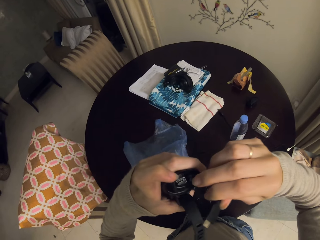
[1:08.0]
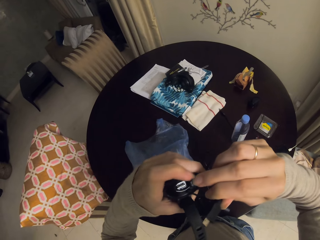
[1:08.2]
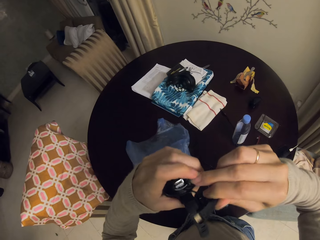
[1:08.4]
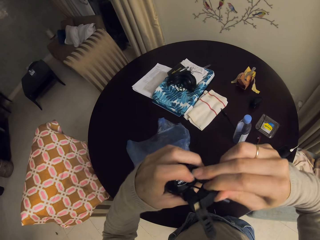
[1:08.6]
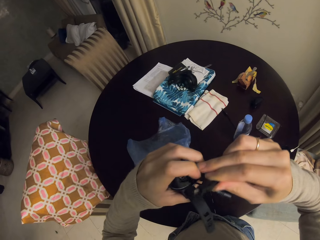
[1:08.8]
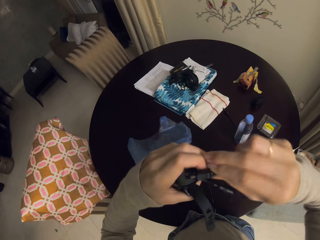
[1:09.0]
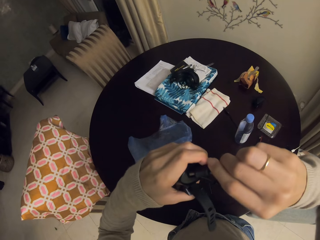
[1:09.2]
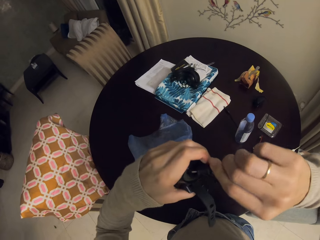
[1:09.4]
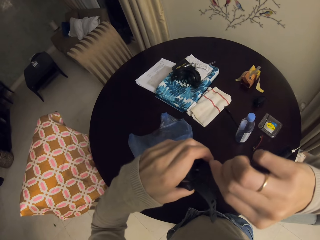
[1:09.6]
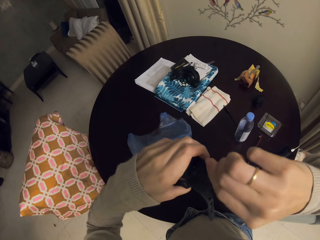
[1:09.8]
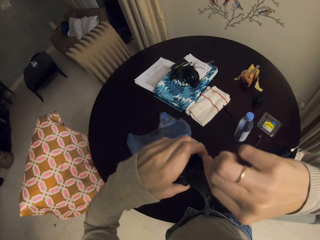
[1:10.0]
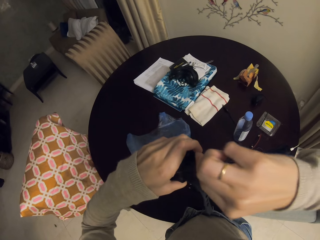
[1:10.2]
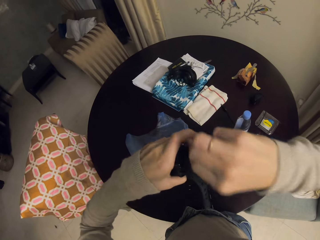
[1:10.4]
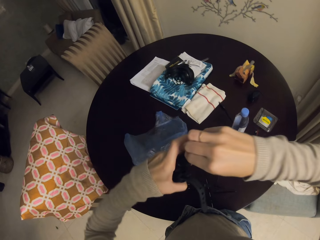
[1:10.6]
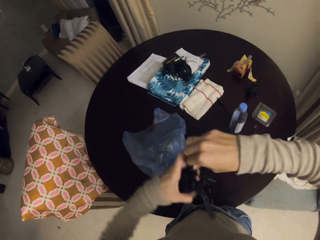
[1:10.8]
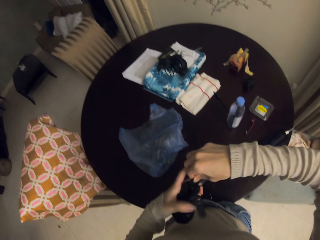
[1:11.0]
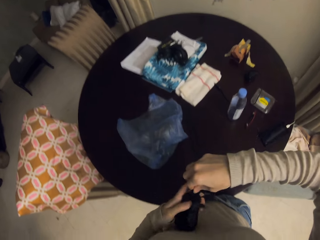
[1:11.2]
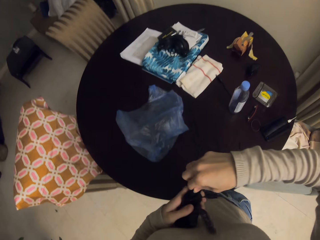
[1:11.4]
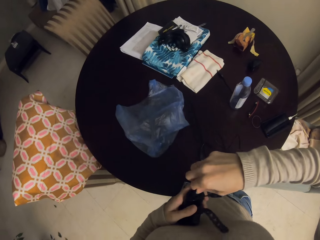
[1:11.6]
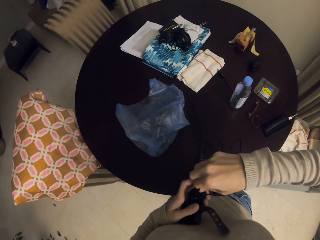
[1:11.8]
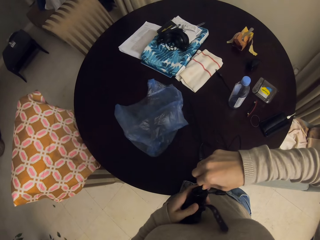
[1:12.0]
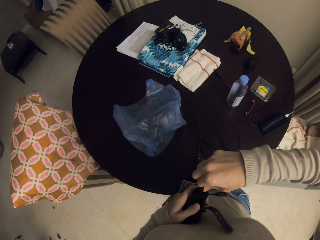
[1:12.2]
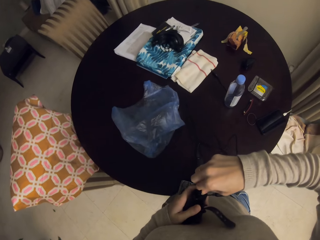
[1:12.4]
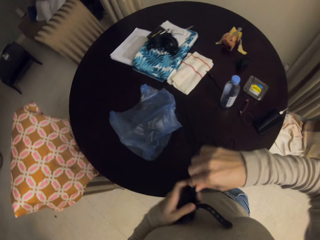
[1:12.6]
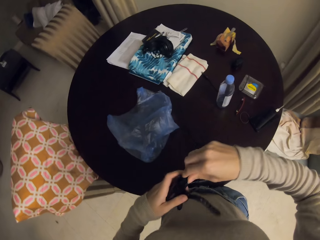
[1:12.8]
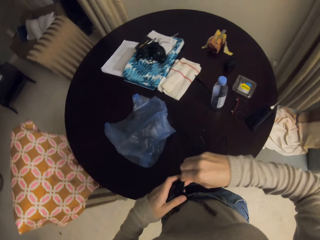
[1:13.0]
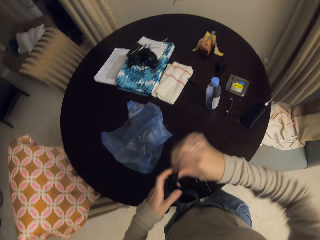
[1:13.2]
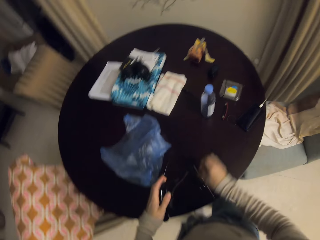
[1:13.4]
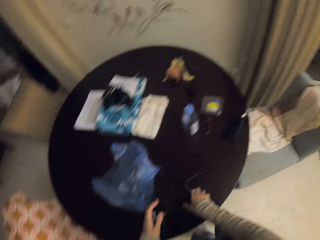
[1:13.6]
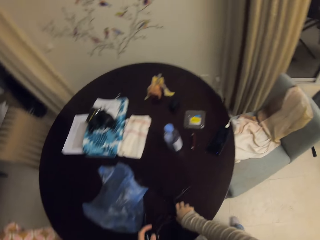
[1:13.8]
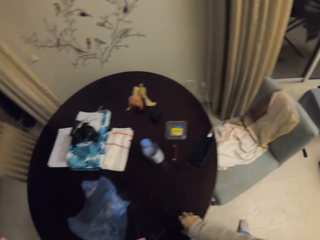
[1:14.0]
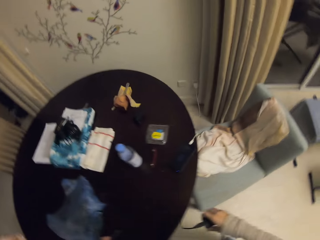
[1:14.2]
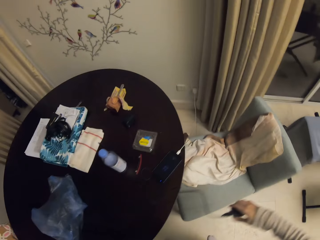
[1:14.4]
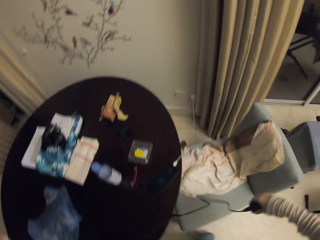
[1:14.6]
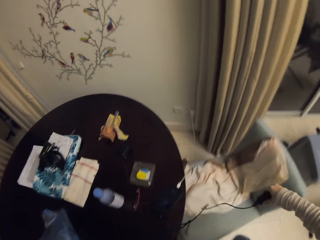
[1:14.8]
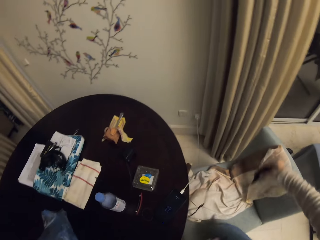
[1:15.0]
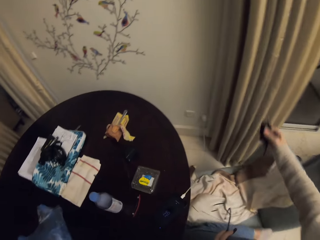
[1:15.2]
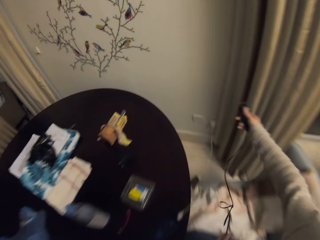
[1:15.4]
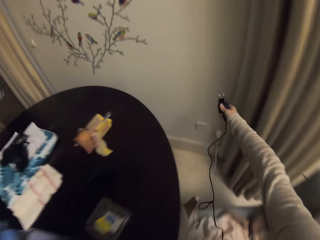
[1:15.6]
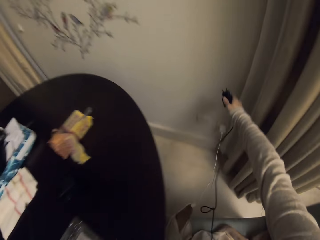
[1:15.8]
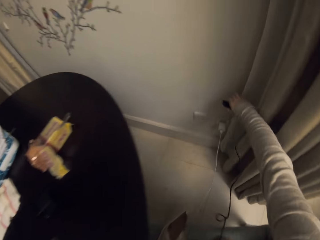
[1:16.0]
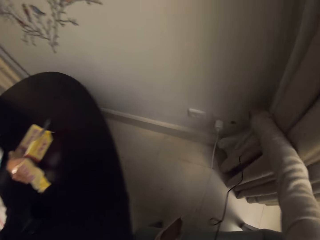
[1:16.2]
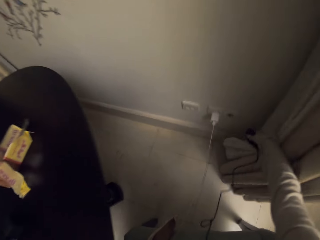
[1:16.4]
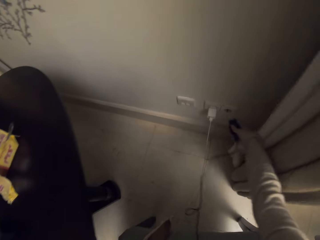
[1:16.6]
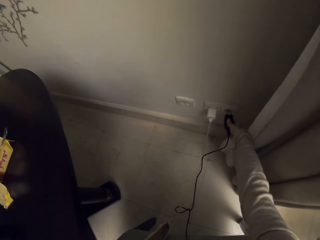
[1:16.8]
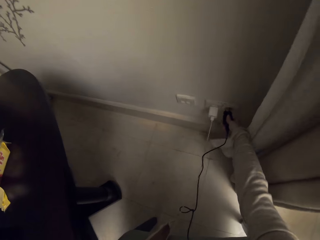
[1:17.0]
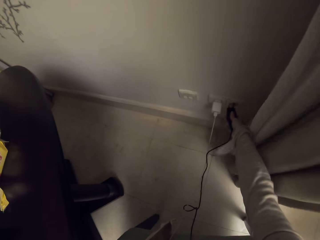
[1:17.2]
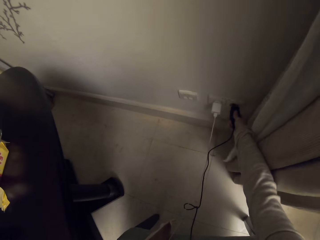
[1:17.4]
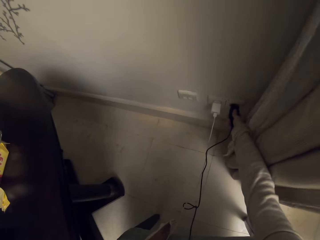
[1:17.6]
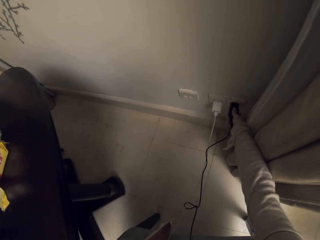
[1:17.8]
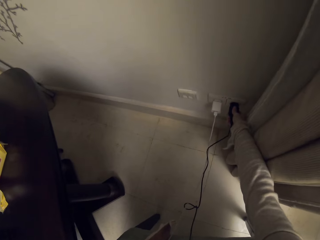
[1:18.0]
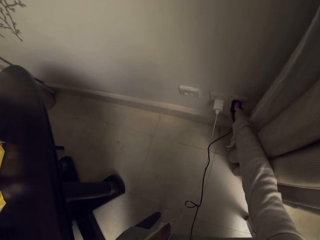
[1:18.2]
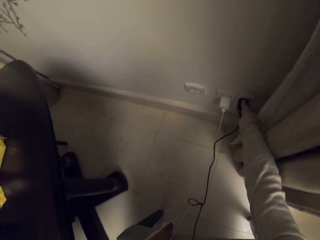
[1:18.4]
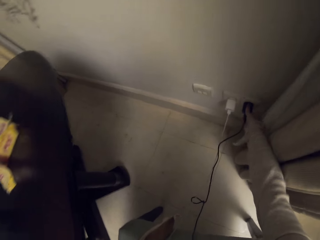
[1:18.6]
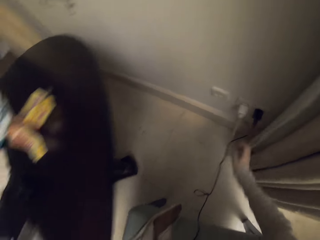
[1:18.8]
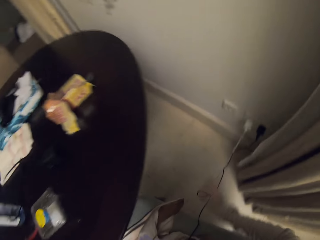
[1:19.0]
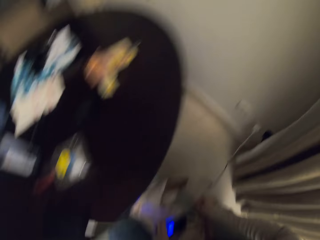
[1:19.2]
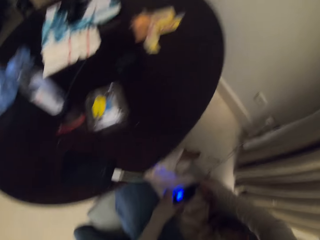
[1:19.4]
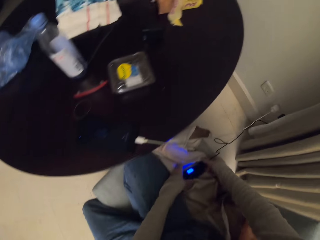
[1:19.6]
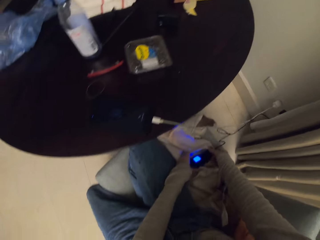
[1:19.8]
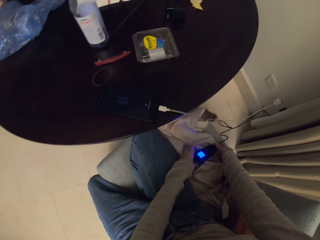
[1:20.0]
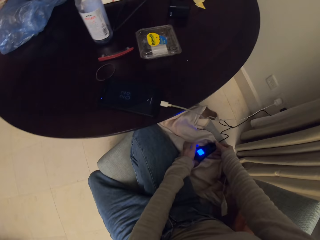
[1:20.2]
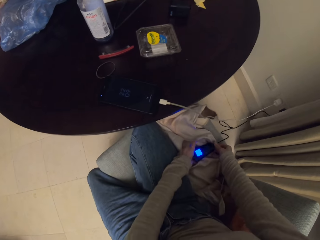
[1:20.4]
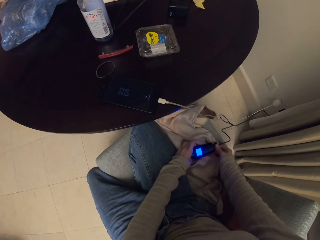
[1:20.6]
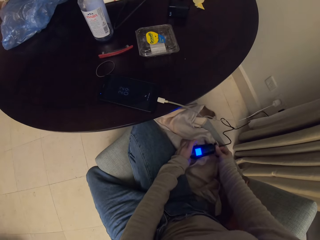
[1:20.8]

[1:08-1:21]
The camera wearer plugs the charger on the socket.

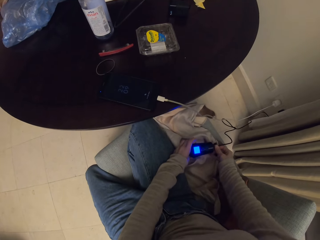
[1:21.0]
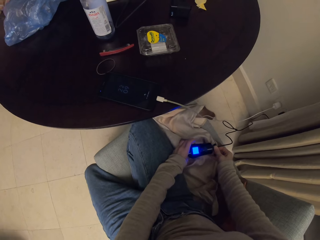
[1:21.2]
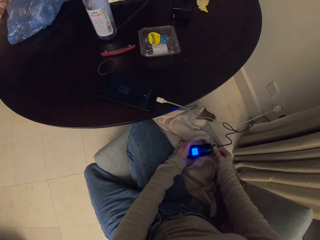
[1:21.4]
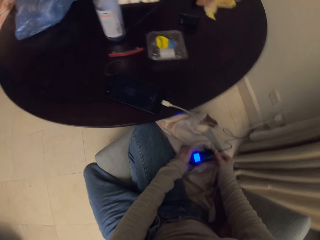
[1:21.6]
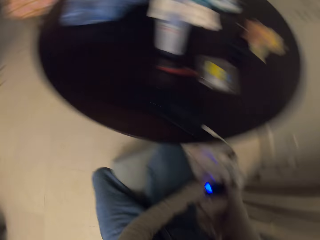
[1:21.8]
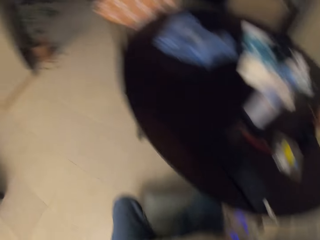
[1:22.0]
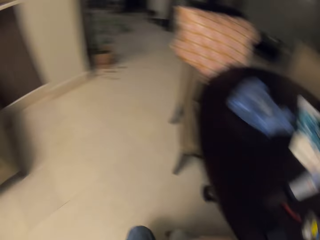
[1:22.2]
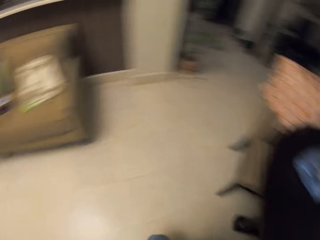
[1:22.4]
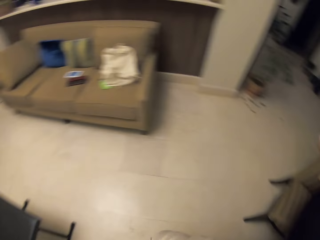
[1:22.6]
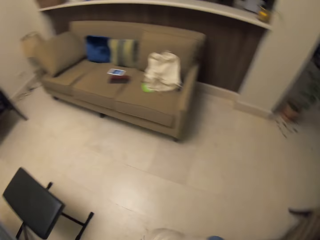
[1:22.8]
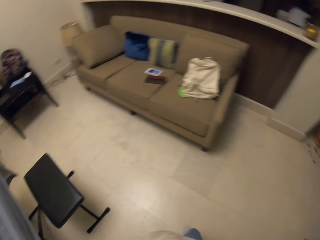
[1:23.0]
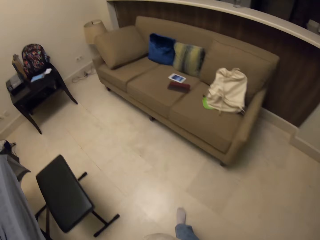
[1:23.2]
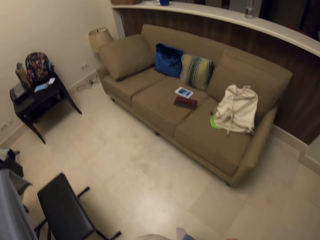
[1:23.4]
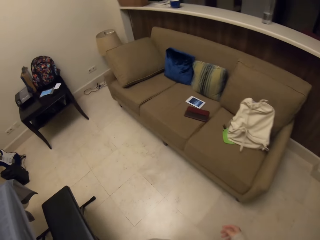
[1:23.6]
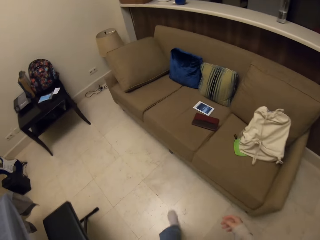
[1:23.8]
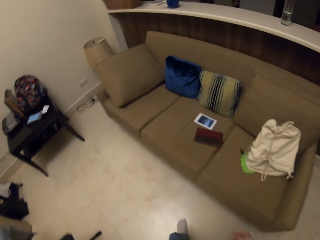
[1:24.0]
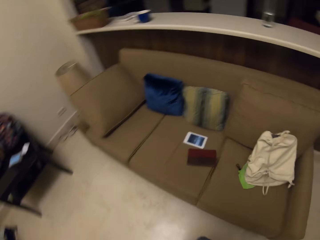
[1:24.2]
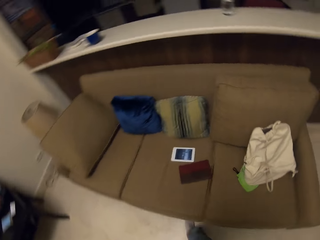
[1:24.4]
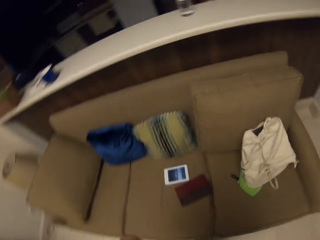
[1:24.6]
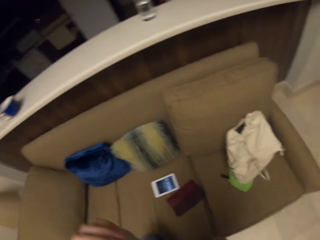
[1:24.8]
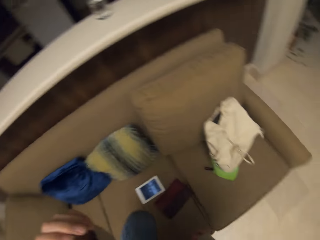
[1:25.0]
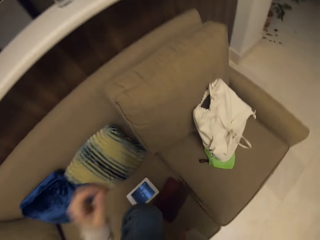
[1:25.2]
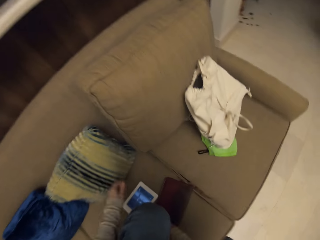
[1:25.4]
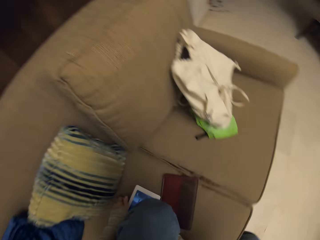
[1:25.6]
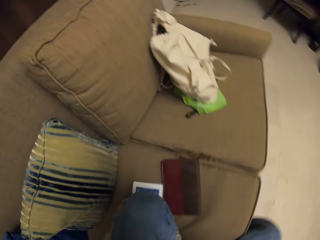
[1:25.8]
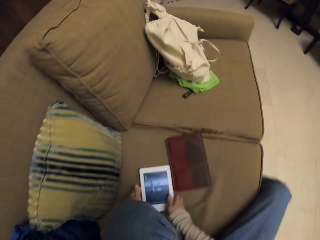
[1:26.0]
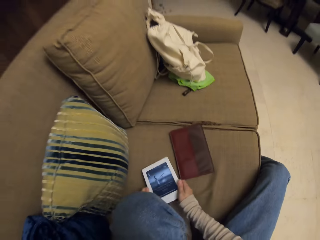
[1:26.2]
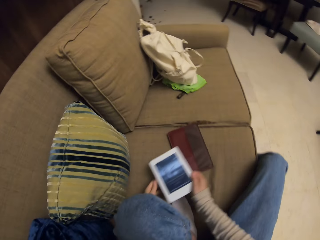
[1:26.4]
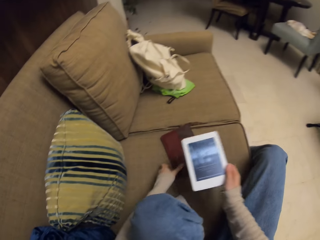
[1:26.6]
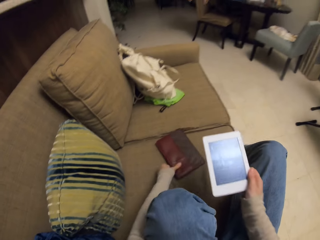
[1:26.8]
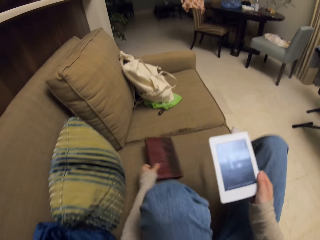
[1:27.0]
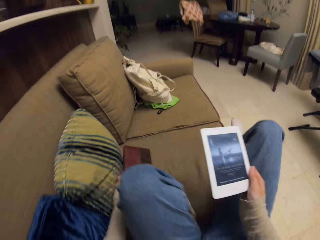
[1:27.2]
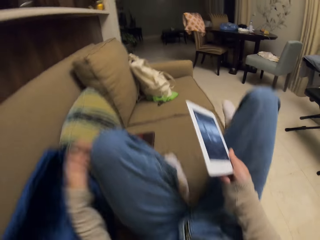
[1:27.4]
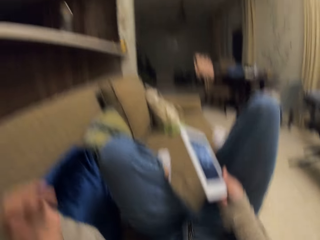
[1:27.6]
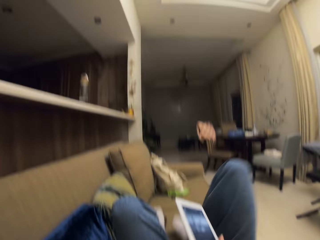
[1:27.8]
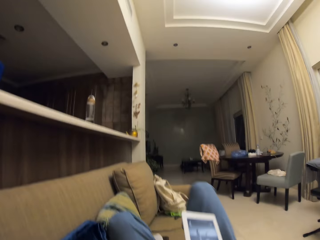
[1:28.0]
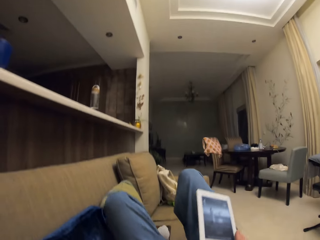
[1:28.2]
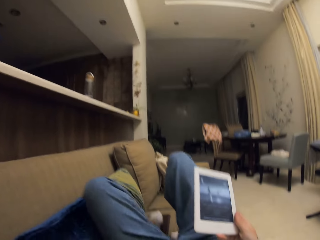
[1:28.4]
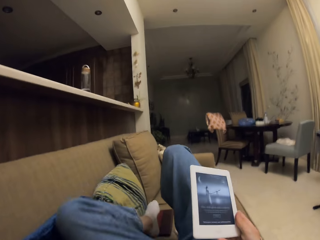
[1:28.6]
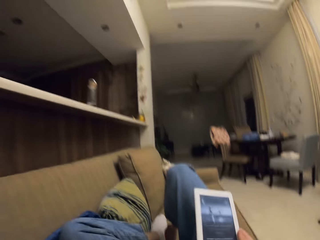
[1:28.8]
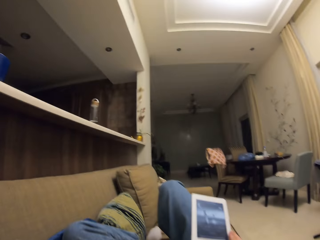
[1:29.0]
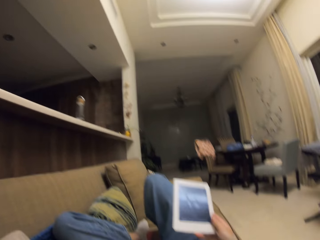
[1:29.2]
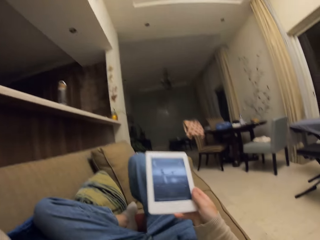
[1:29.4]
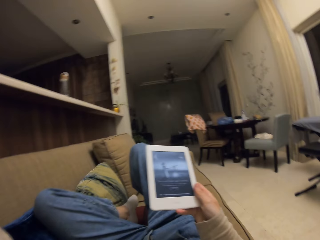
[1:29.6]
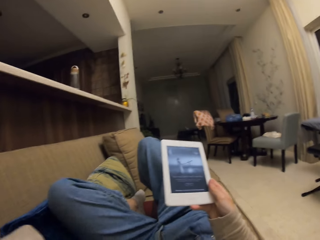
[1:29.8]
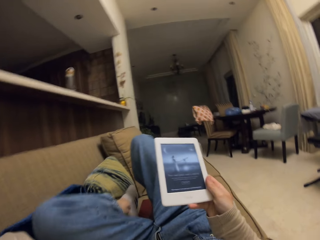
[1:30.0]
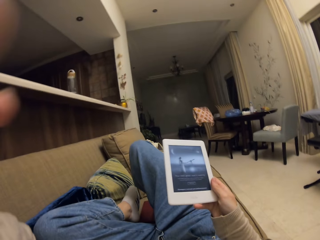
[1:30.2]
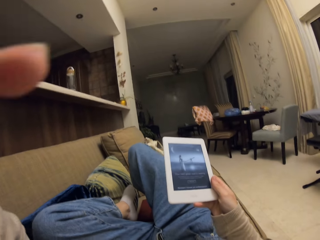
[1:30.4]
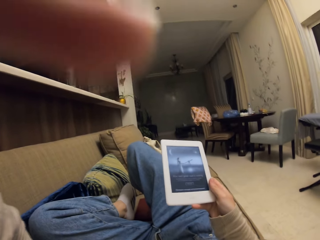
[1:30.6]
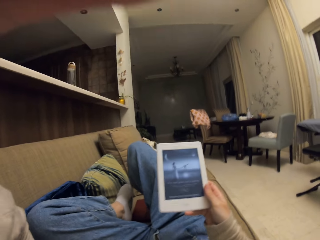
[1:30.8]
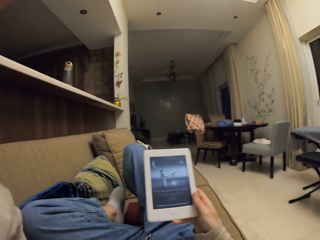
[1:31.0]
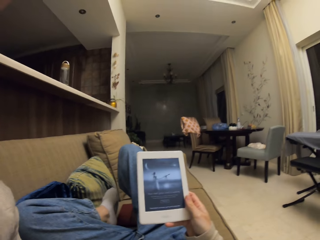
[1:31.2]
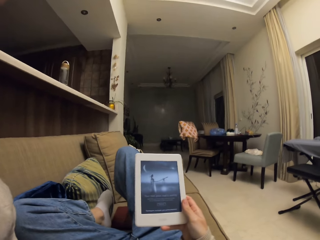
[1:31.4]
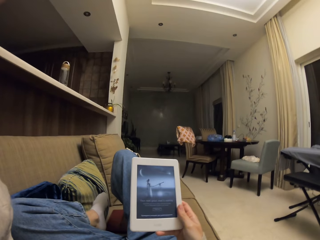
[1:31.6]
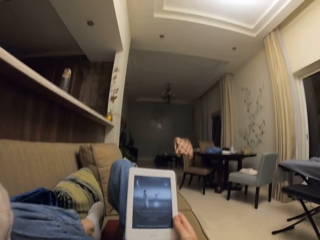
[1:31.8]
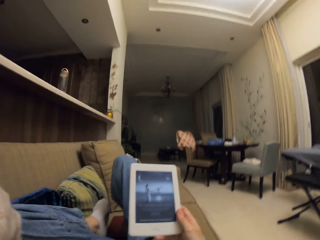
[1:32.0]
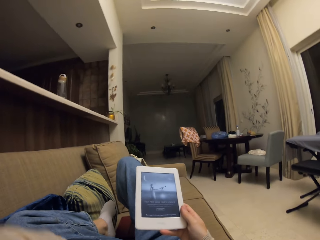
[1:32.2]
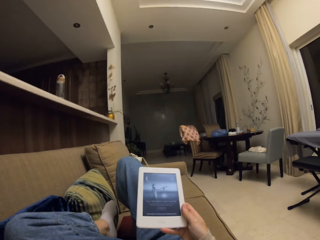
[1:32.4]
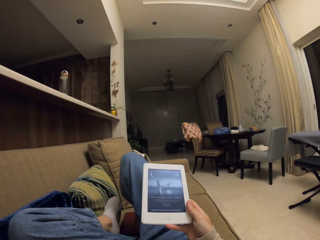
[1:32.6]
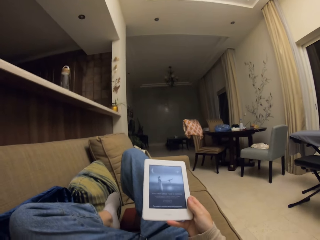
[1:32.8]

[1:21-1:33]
The camera wearer walks to the couch. They pick up the tablet. They move the tablet case aside. They hold the tablet. They adjust the camera.
